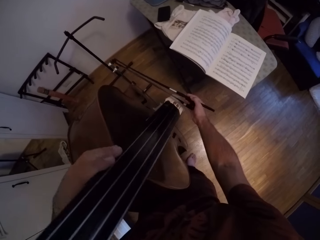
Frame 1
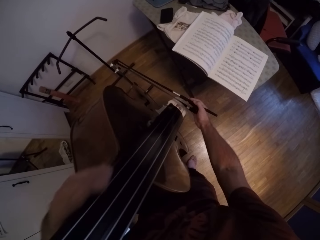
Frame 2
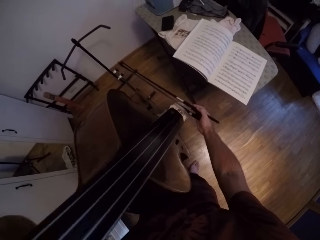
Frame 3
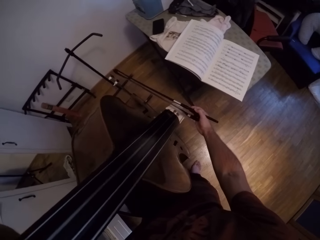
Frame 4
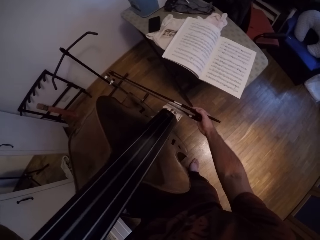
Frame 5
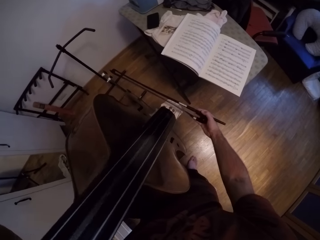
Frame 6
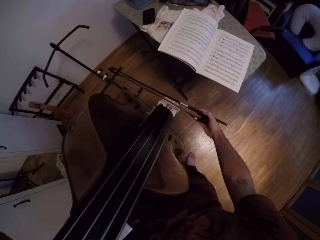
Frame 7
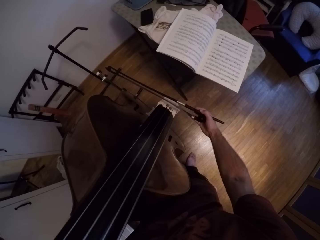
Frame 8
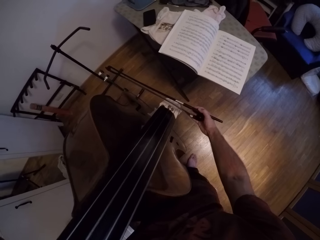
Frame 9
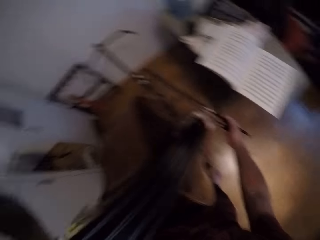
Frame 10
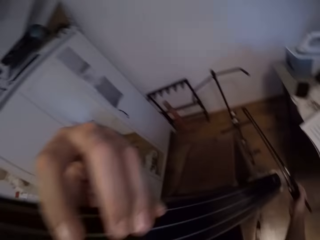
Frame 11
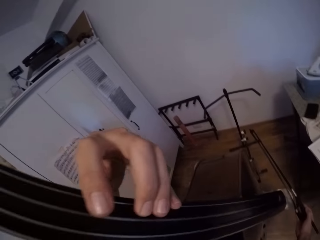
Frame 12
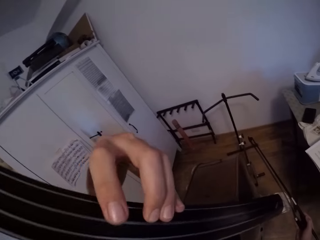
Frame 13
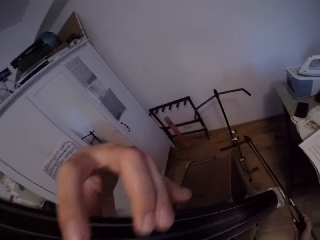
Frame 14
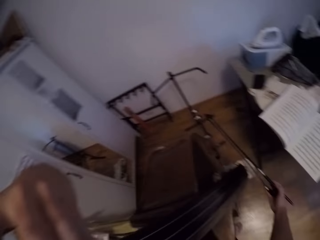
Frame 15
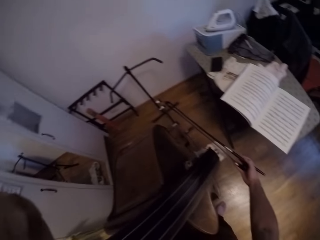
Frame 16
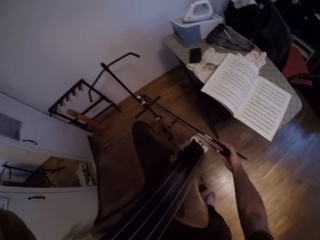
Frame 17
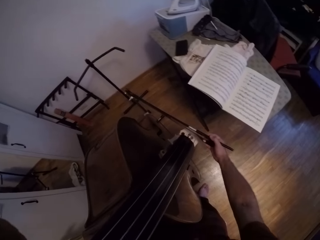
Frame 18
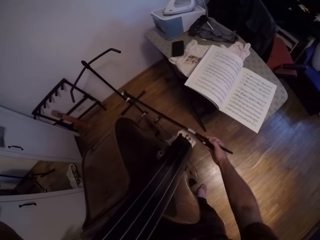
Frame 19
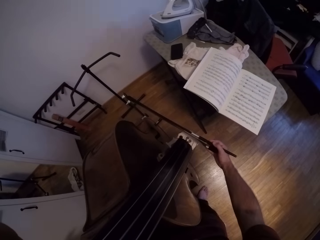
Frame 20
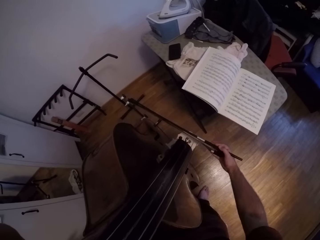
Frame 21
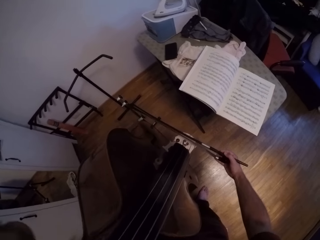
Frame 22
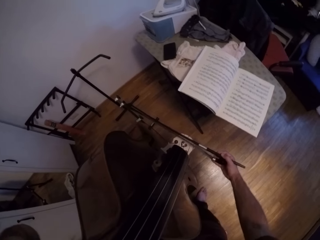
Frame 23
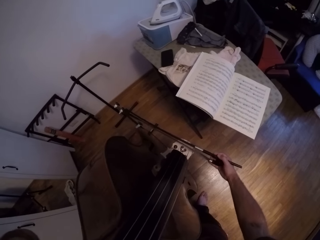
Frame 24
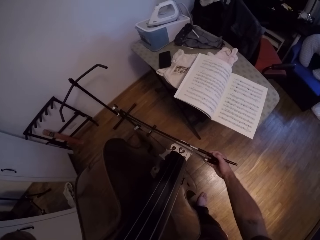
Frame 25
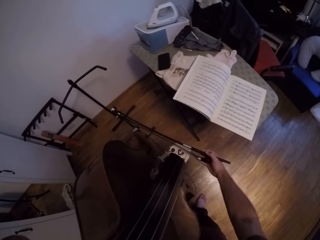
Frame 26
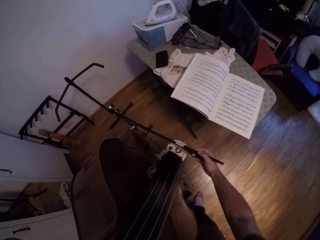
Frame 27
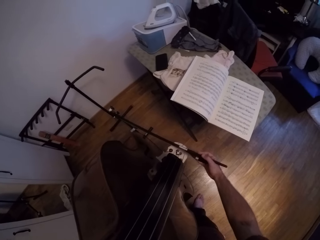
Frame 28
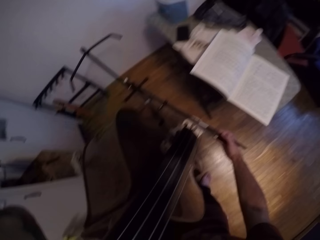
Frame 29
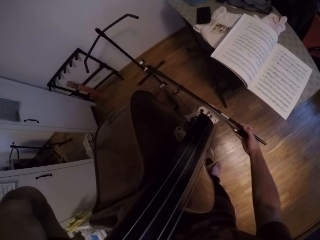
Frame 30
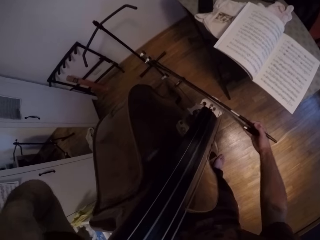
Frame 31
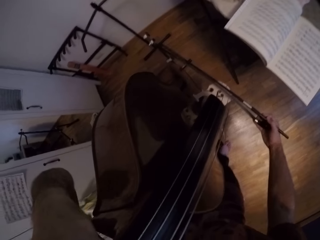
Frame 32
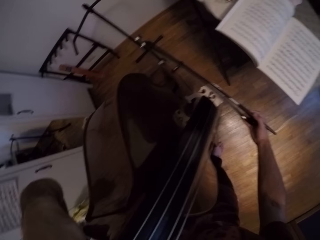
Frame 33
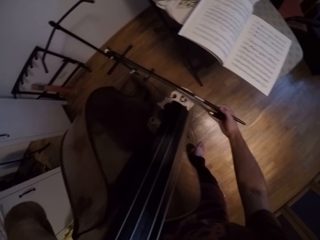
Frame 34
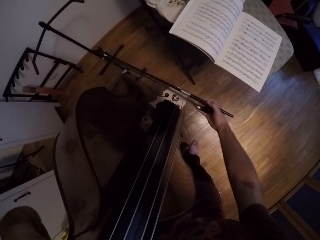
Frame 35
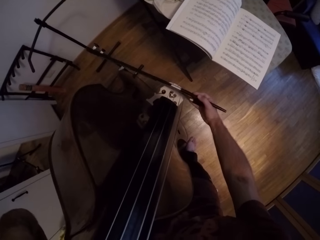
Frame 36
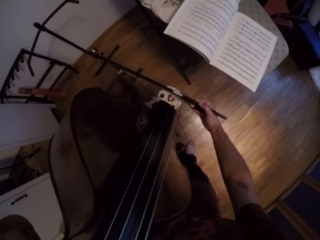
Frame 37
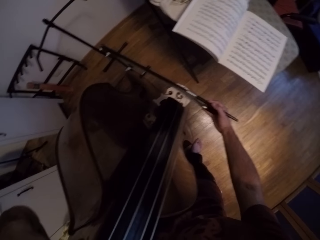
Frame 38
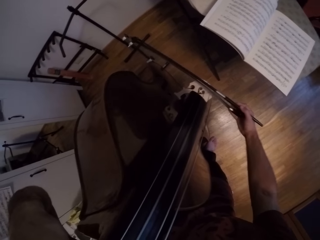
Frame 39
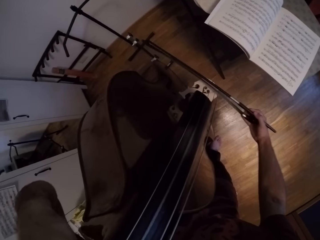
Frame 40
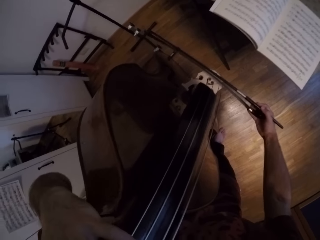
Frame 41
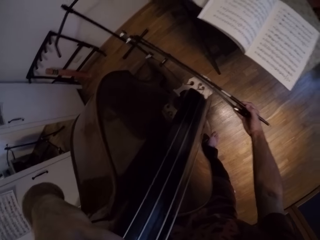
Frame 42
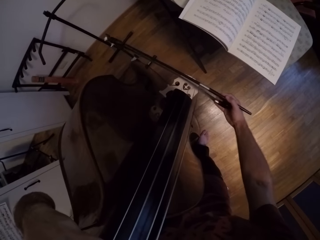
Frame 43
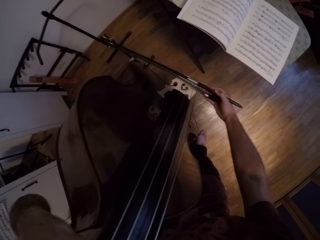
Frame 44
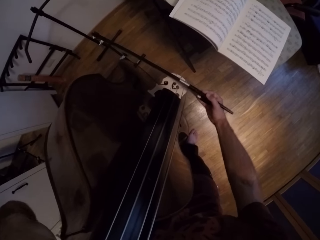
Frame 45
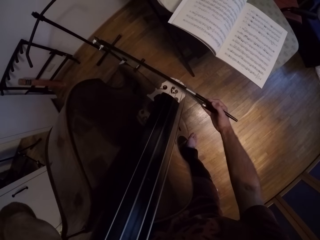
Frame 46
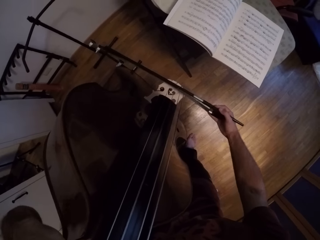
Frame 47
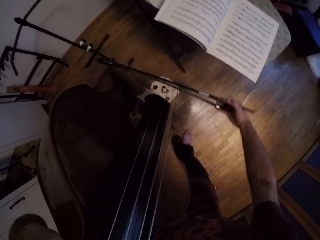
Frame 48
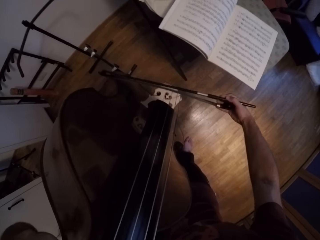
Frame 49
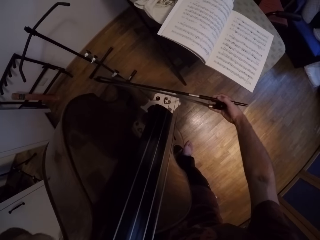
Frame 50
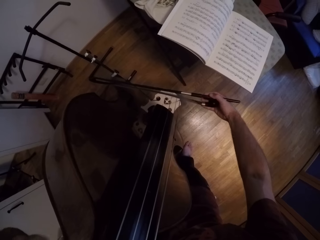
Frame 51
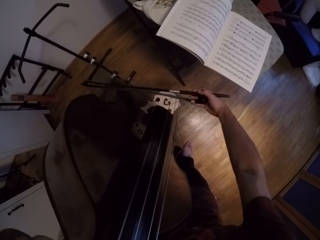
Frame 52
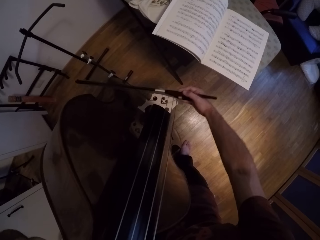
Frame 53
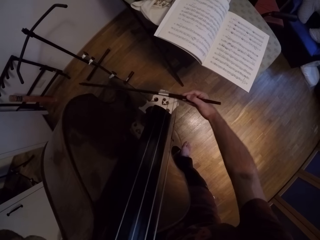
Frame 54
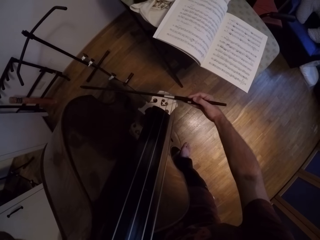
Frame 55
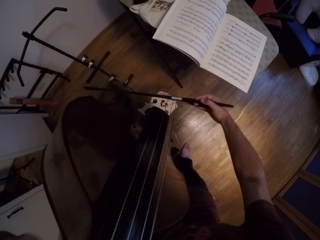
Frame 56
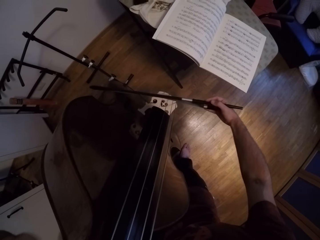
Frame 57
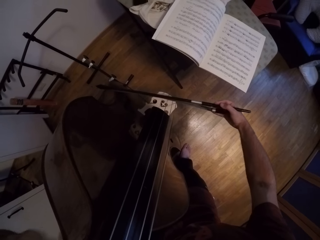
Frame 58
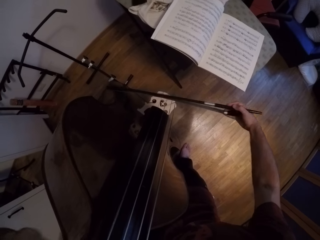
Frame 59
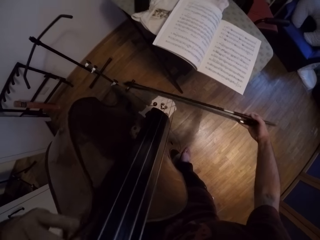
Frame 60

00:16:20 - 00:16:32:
The camera wearer moves the strings on the violin with his left hand. He plays the violin.

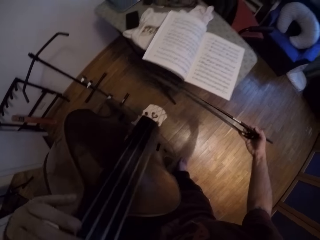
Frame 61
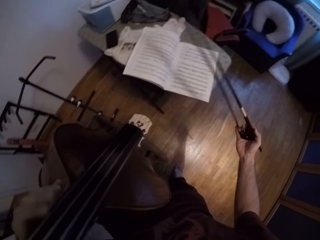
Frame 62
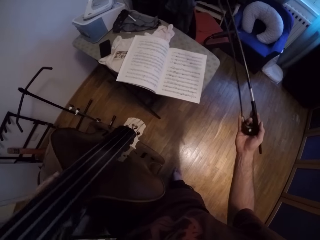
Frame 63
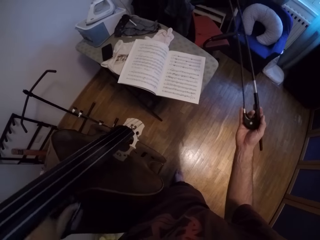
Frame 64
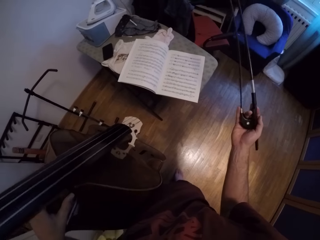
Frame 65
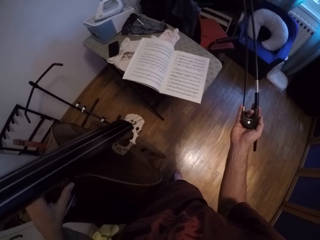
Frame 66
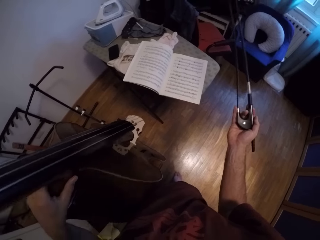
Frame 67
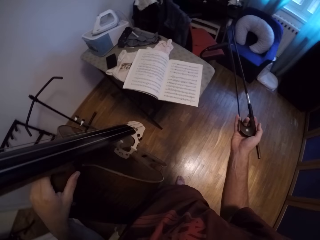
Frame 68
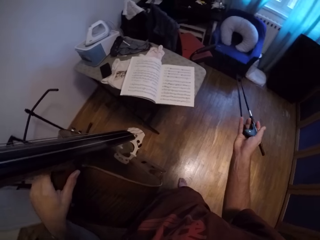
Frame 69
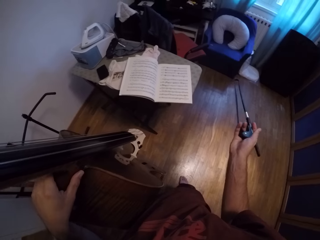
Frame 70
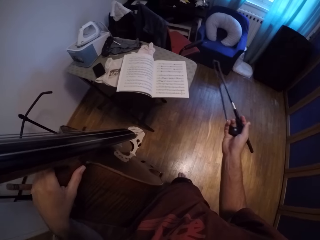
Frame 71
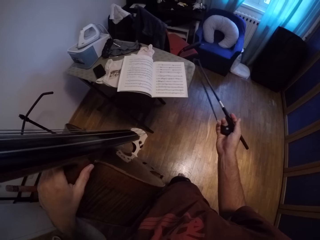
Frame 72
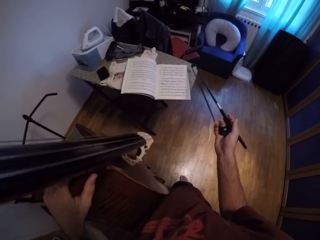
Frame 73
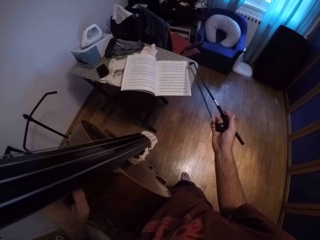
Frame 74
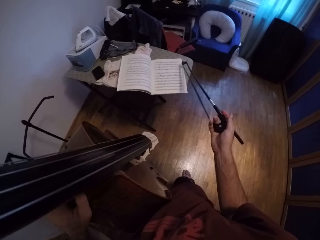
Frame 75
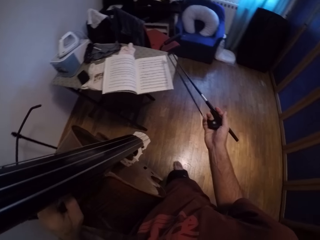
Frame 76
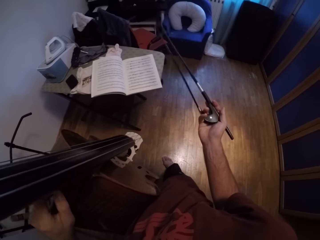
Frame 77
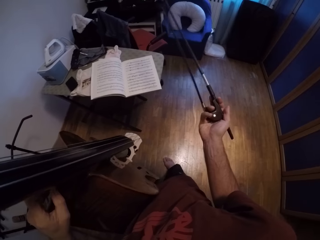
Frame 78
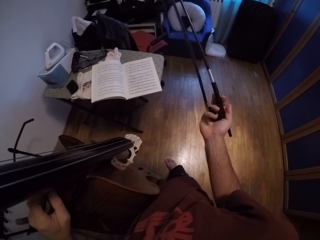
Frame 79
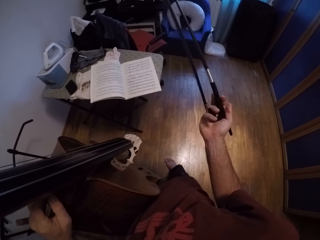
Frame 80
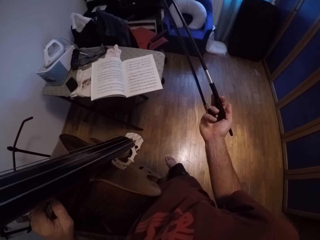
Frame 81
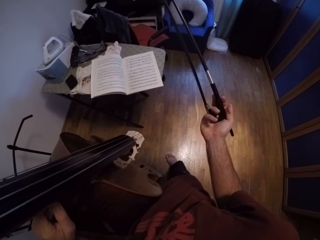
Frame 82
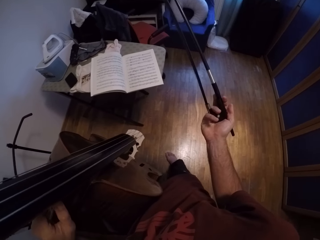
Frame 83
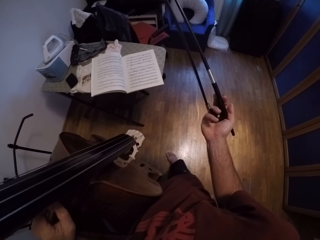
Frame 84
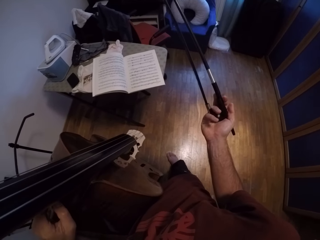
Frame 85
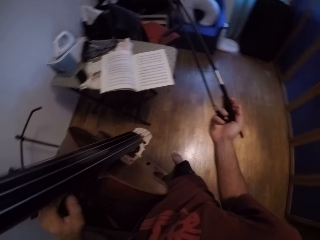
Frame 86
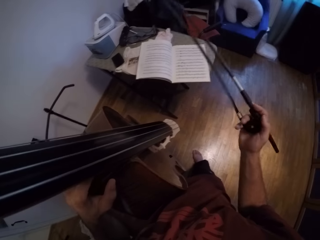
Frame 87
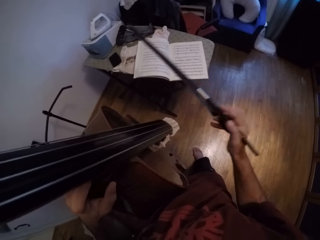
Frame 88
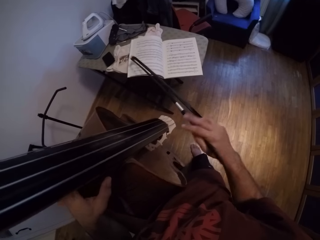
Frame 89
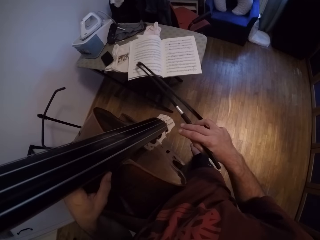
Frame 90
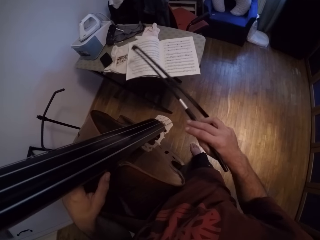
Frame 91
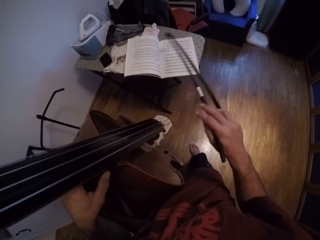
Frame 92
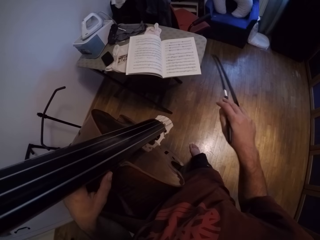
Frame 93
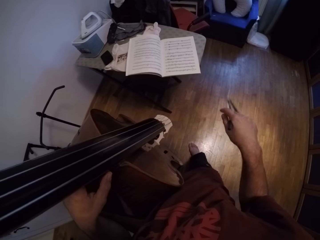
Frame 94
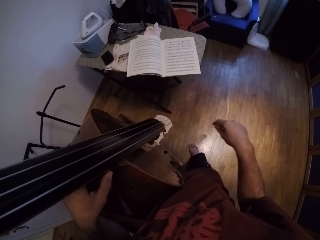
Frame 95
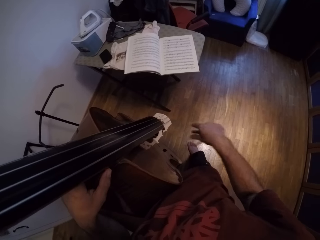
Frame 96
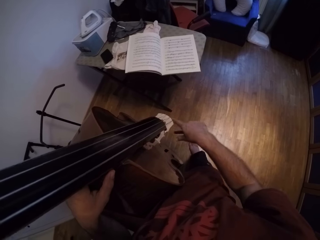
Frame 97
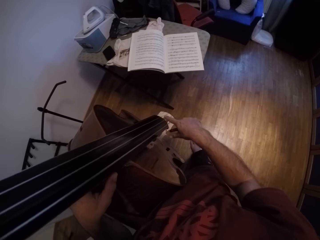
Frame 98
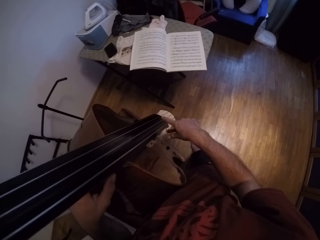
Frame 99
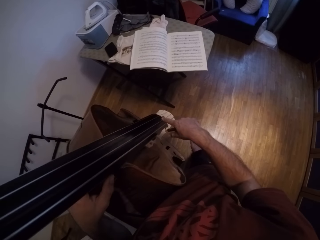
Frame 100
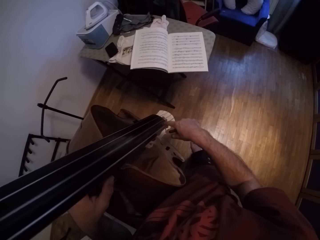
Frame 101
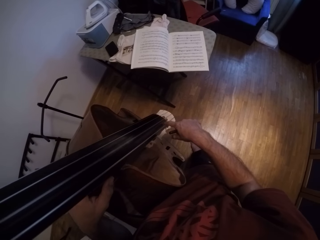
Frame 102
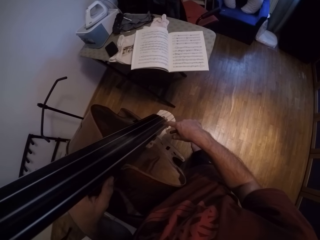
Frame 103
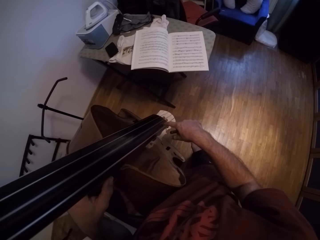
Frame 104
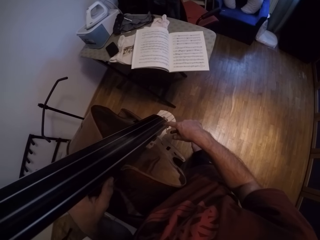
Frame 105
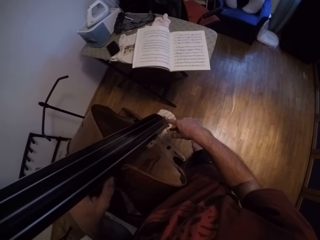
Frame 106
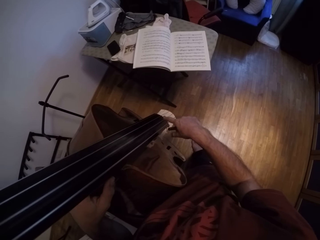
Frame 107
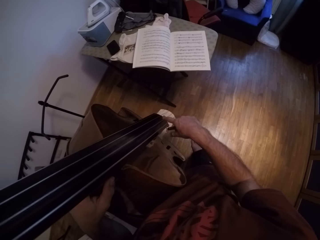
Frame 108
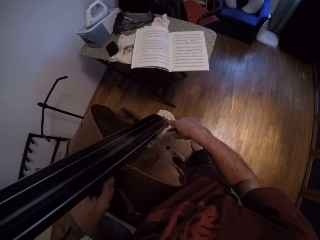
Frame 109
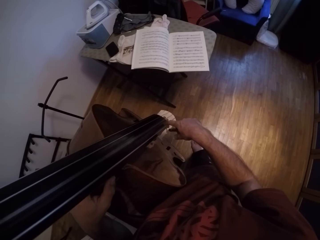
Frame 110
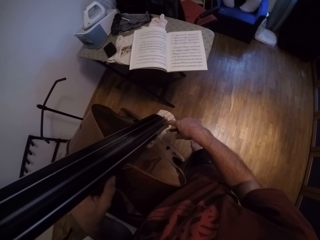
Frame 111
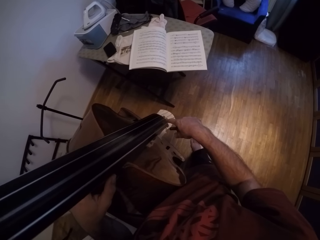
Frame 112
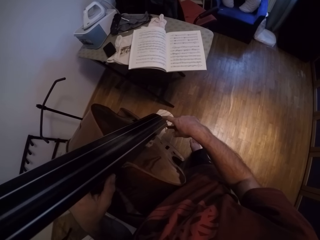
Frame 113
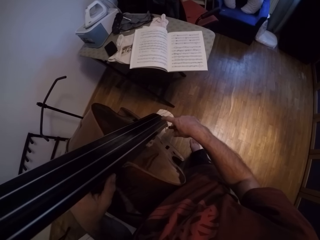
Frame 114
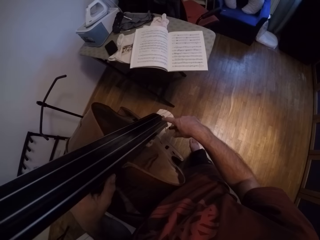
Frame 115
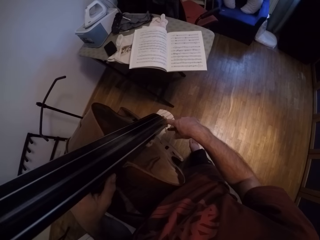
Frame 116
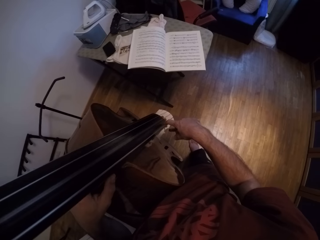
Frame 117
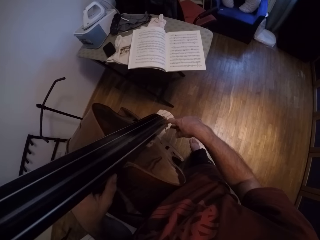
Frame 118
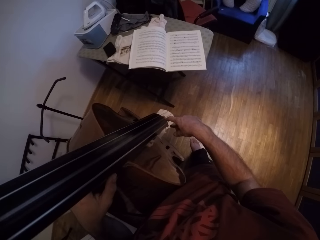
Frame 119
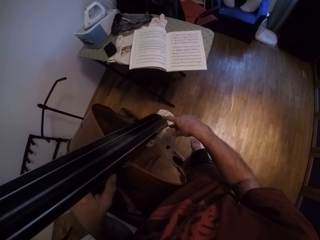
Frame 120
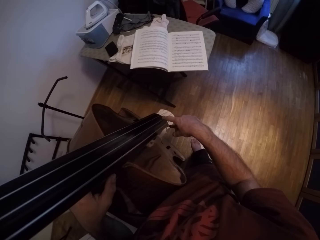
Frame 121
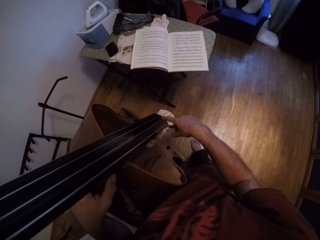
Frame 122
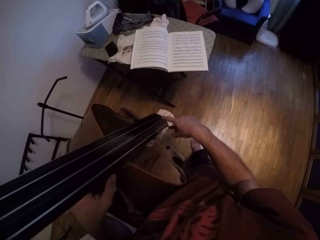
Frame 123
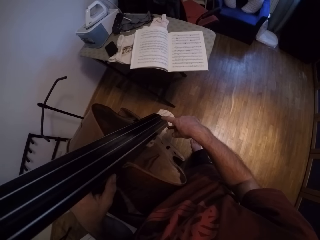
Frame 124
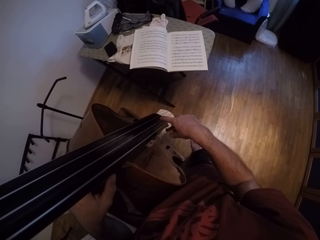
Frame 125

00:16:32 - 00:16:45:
The camera wearer pauses. He holds the Jules Pajeot in his right hand. He plays the strings on the violin with his hands.
